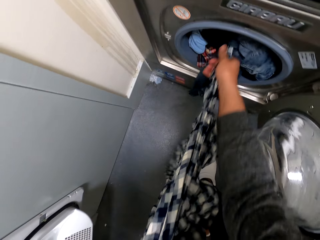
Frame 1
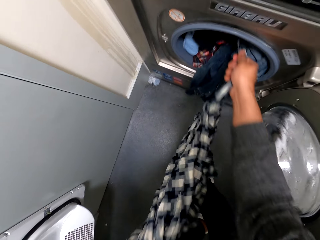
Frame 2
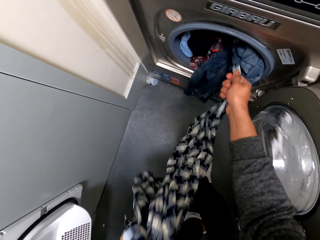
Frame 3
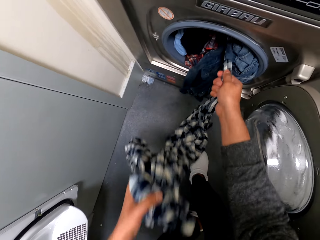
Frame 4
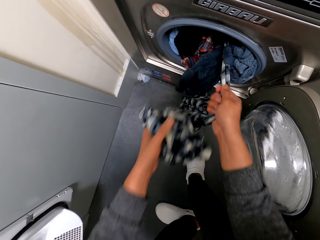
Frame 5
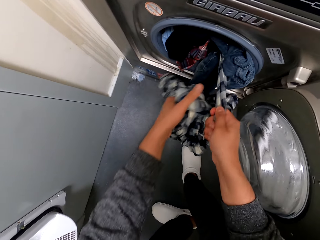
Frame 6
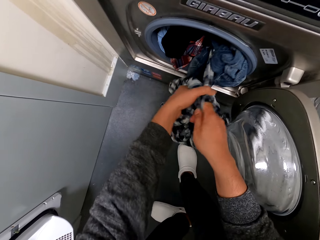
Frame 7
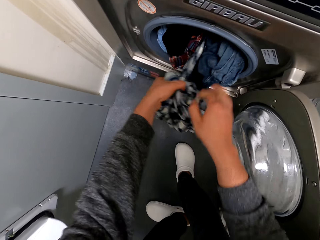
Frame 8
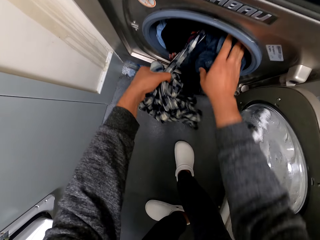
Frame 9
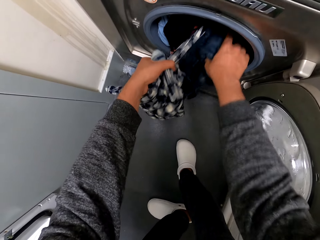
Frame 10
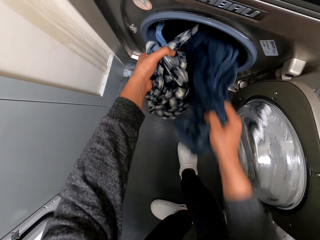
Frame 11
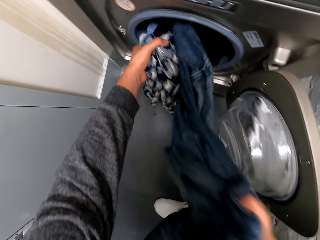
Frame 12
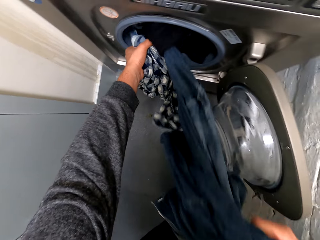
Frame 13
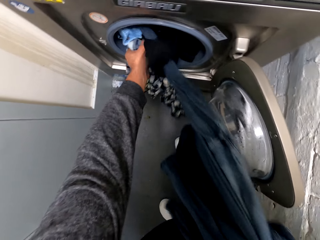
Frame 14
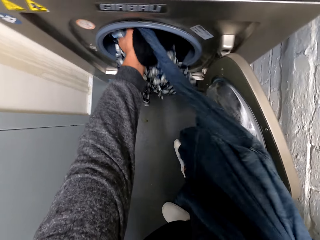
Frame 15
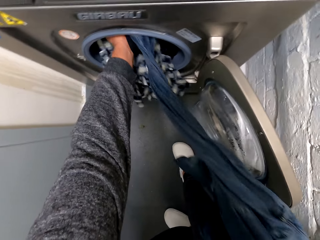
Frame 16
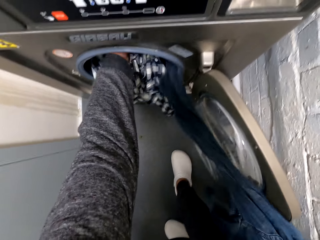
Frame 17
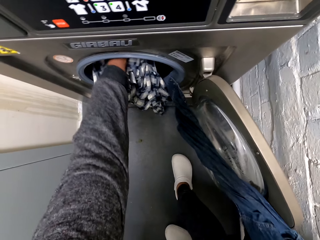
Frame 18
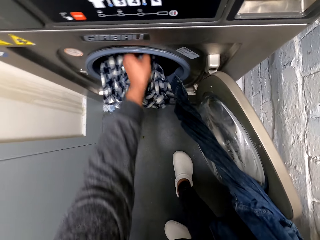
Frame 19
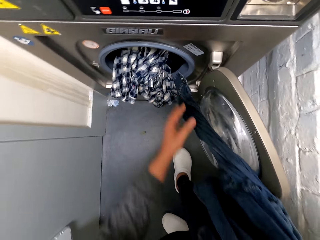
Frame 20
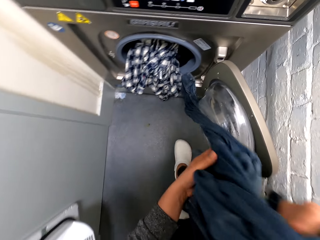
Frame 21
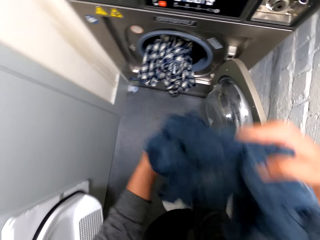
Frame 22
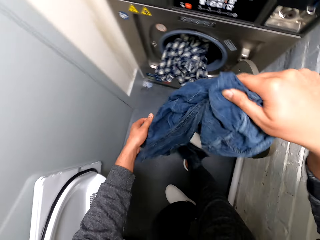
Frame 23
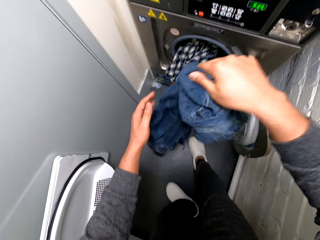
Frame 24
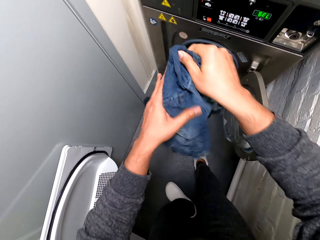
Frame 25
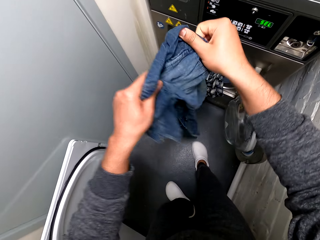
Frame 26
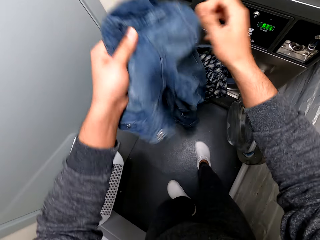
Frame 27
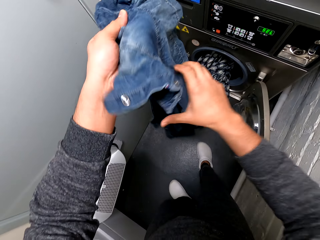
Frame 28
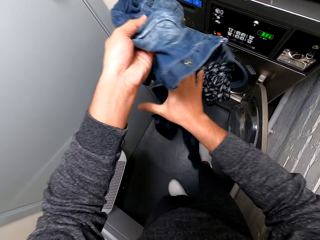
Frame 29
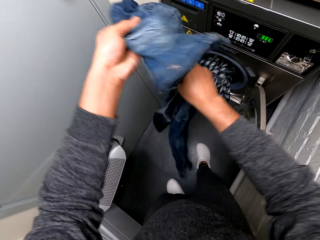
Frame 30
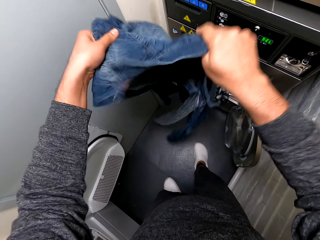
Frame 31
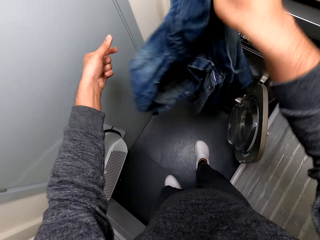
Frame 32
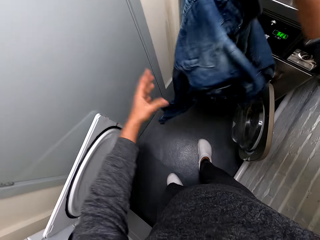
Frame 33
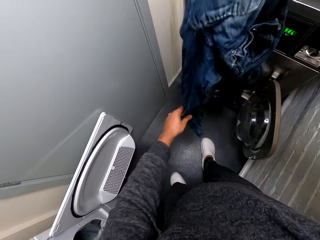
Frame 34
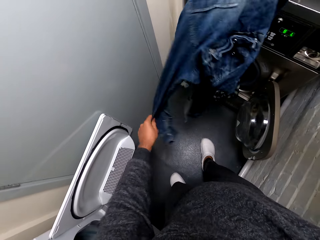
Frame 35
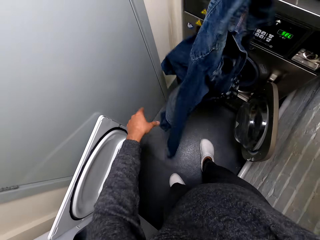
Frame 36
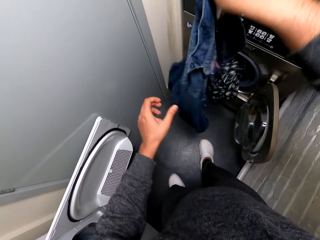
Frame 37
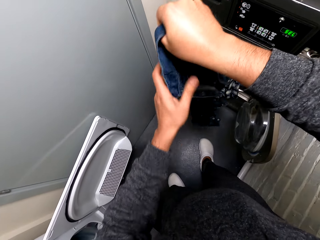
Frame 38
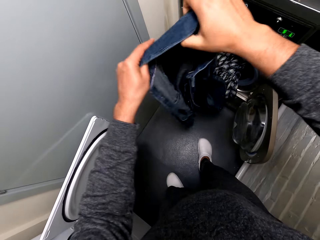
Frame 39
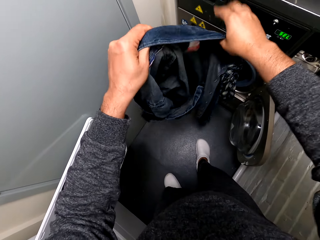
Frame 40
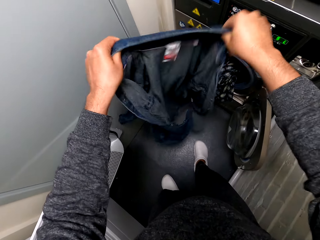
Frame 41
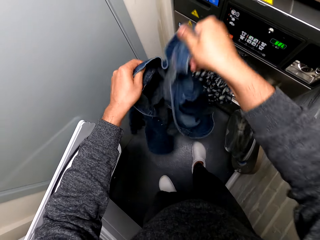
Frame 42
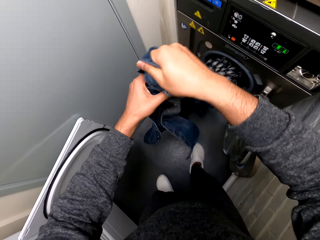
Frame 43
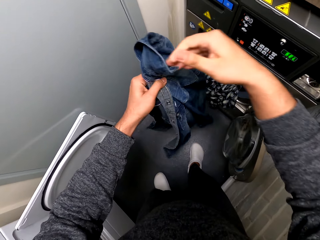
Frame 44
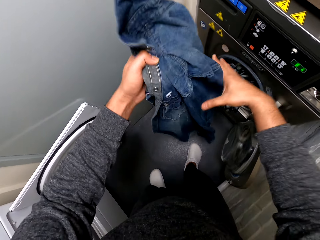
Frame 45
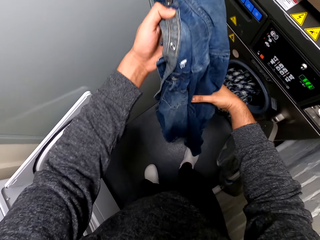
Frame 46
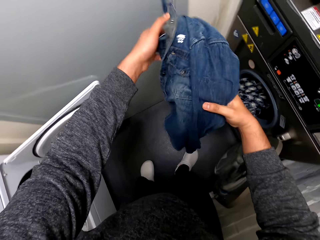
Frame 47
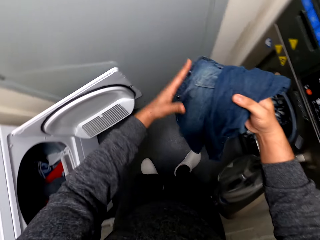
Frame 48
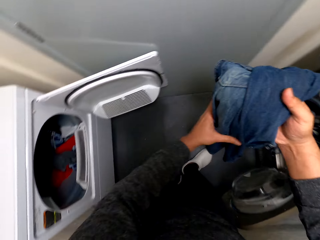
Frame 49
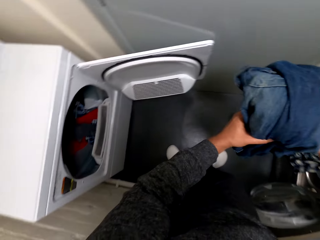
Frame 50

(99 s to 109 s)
The camera wearer lifts the shirt.

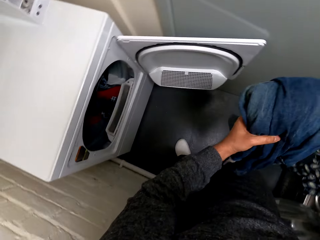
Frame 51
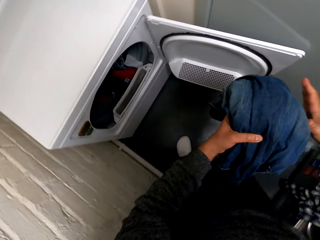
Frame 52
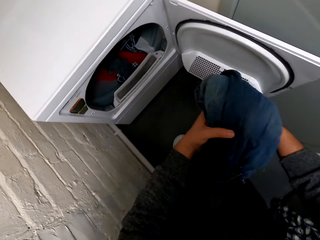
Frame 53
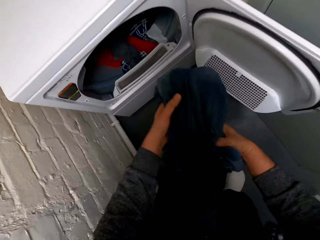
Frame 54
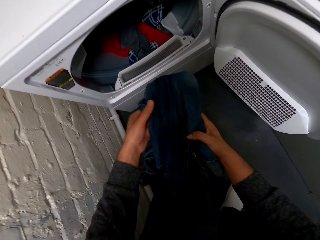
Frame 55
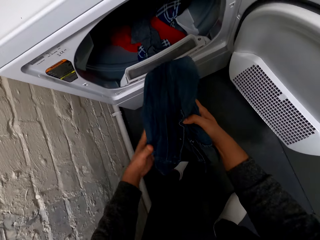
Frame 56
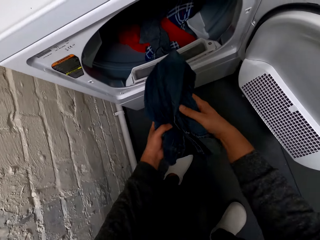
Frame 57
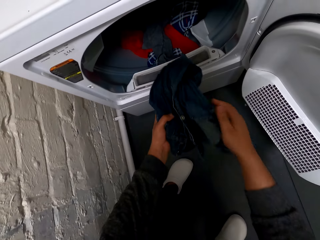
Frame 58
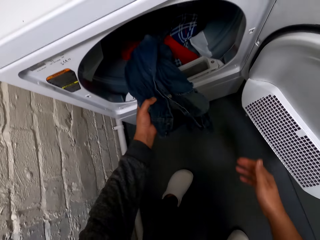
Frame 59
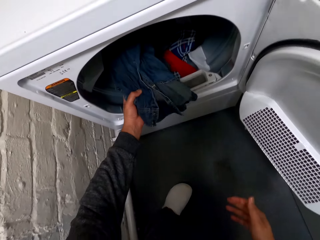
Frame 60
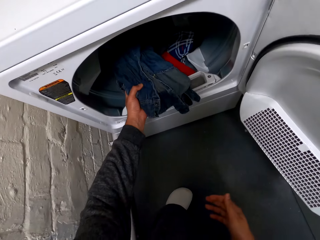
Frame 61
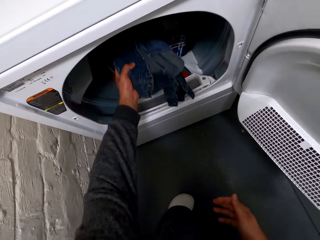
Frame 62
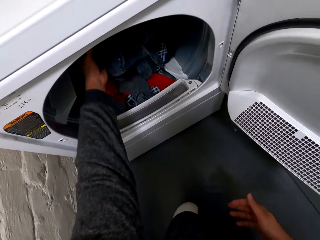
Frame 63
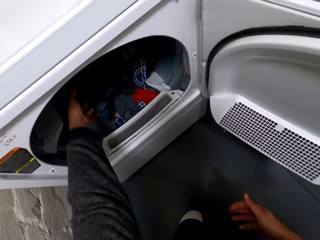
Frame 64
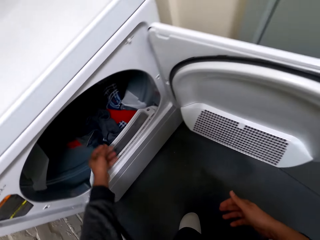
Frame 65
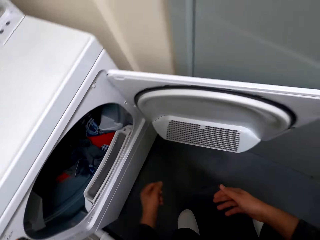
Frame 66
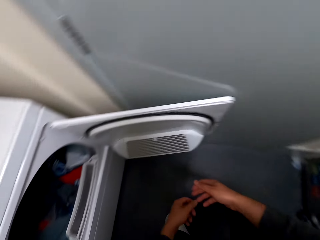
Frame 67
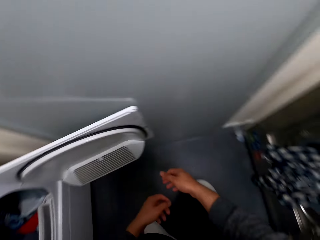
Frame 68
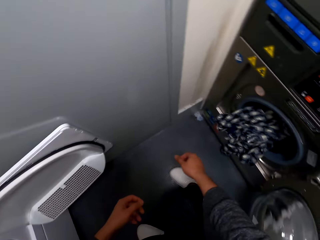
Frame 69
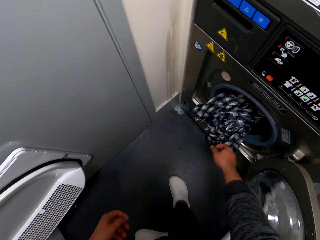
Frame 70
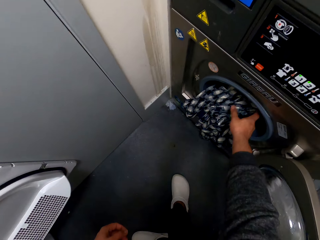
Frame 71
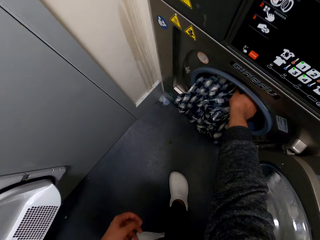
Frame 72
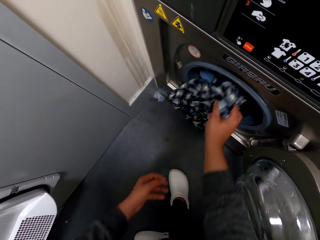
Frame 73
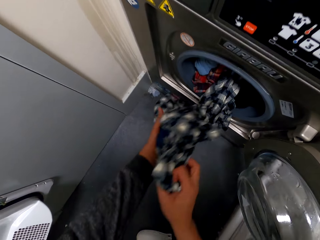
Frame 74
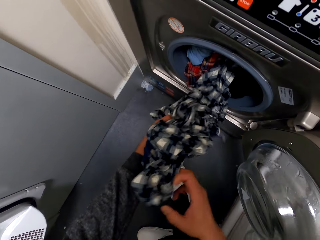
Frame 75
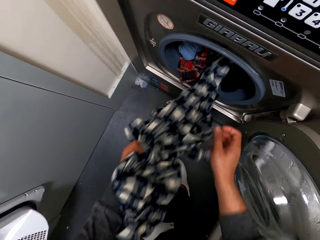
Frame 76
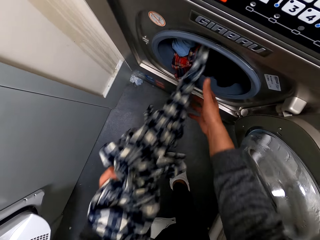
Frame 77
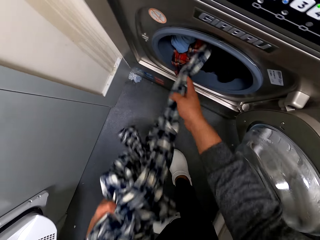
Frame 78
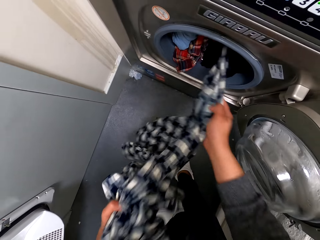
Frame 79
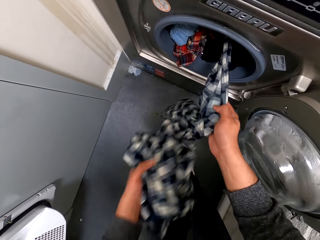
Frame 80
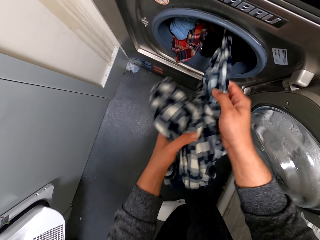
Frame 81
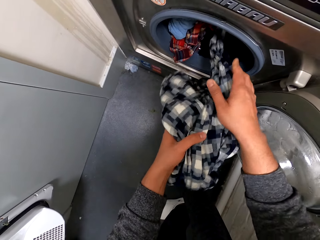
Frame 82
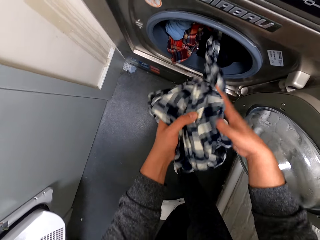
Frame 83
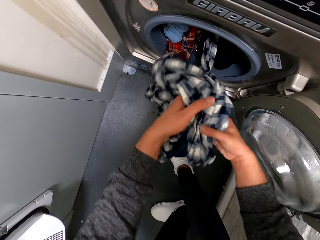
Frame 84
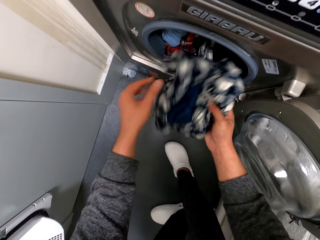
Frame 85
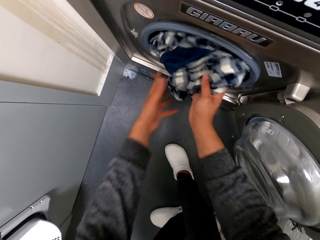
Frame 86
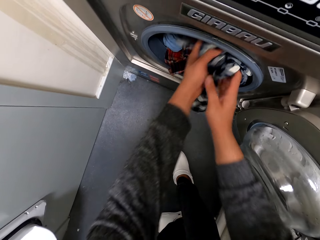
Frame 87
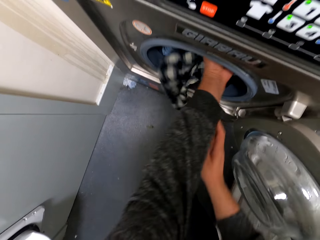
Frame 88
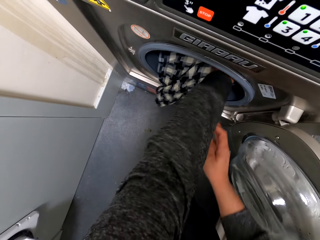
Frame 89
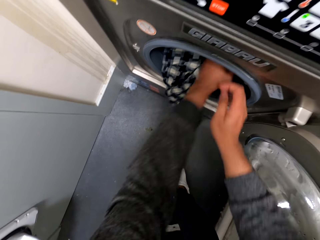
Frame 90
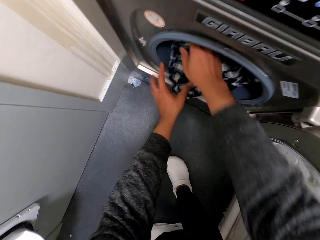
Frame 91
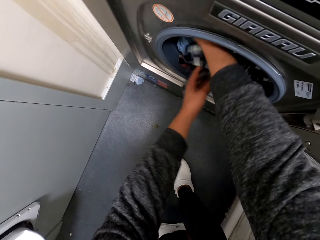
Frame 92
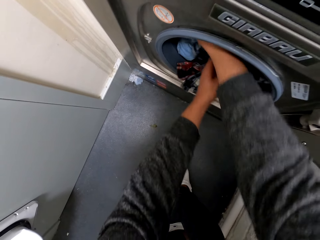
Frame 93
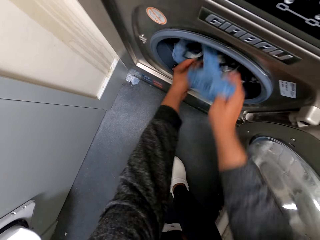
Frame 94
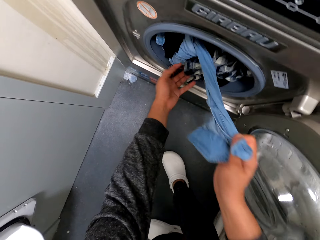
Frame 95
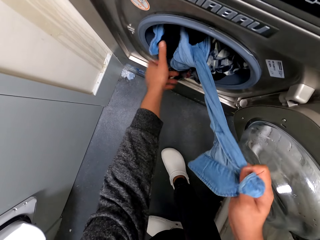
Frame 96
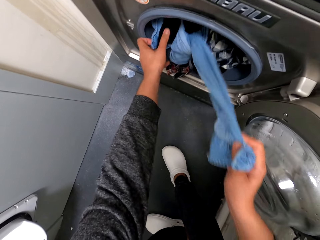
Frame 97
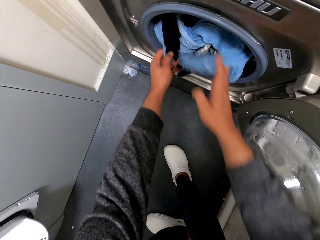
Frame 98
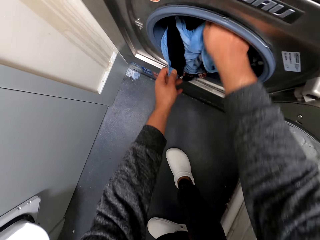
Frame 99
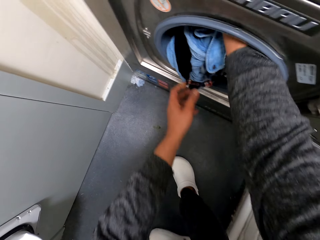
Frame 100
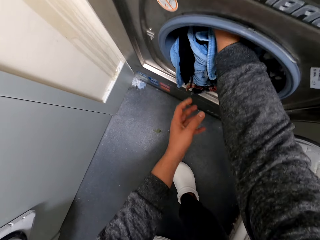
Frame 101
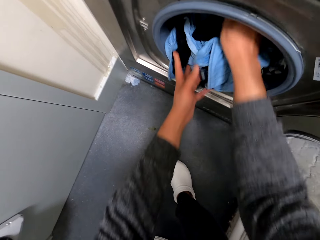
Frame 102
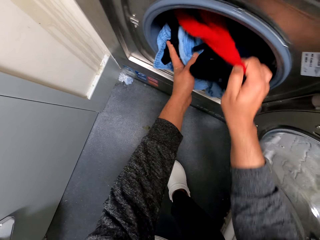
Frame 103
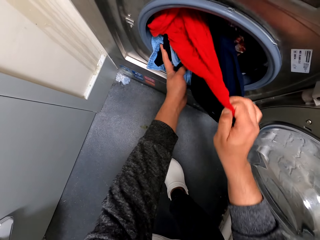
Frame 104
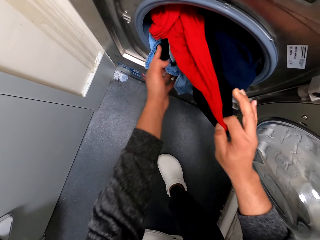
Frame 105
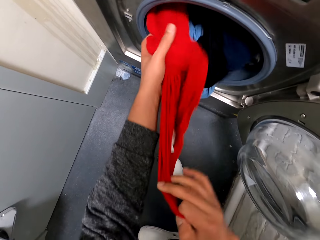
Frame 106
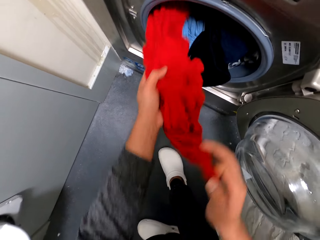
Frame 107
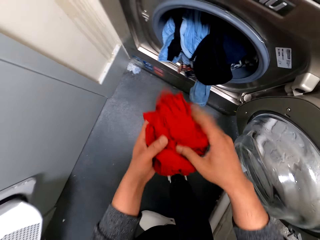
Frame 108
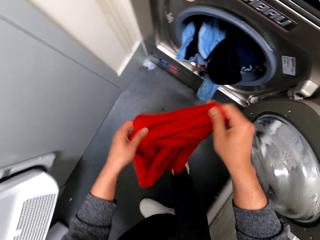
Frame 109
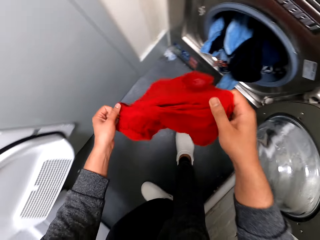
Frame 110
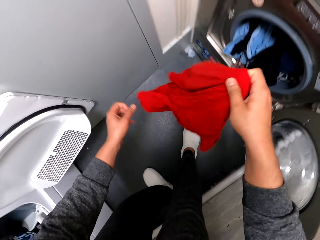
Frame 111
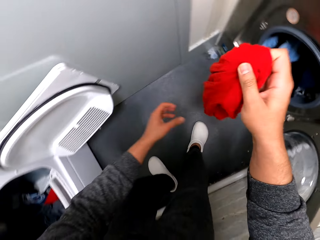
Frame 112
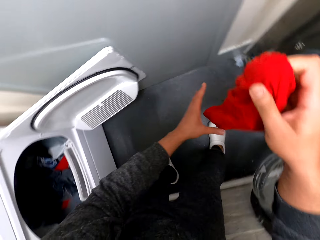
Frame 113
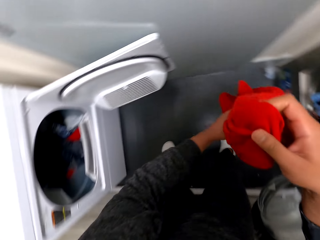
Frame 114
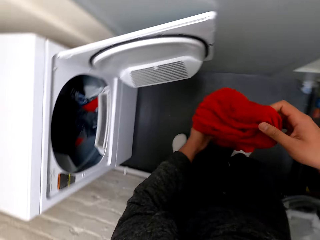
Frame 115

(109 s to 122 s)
The camera wearer puts the shirt in the other machine. They remove the cloth from the machine. They put back the cloth to the machine.
